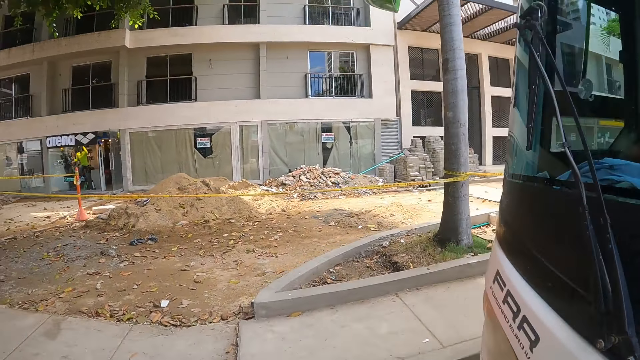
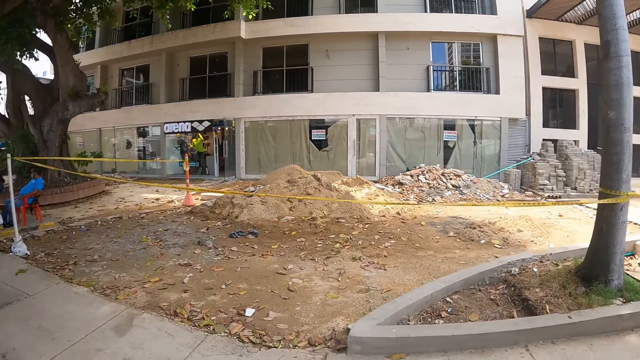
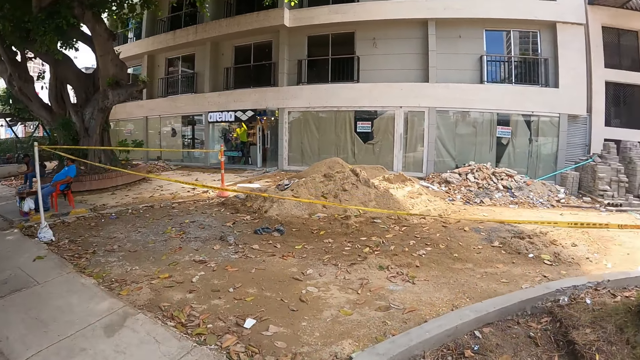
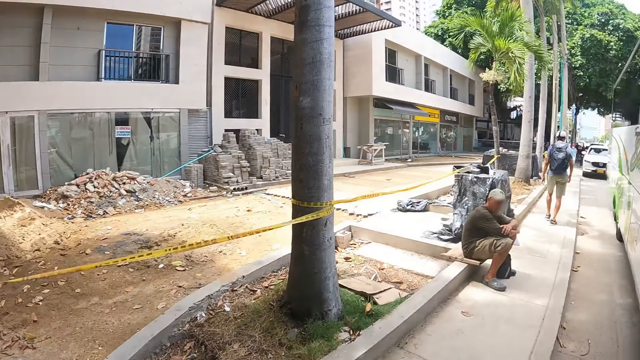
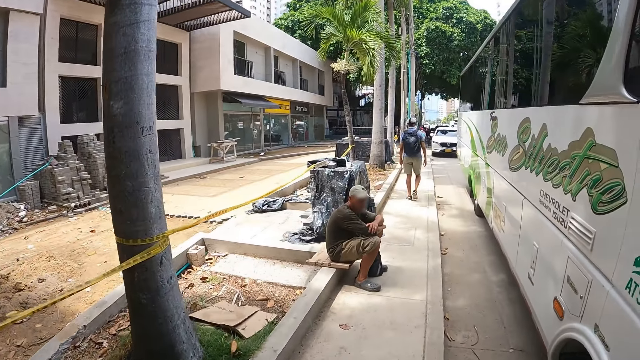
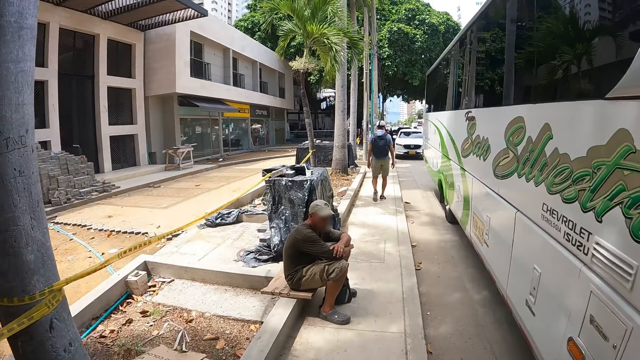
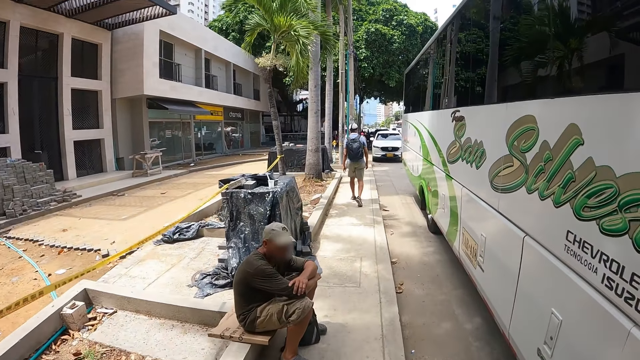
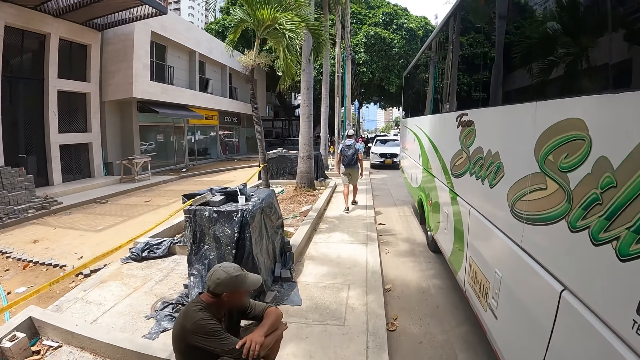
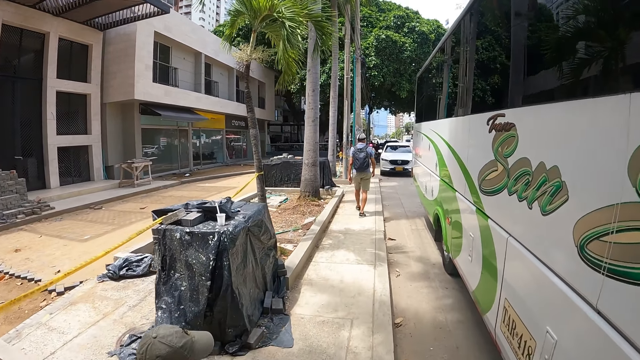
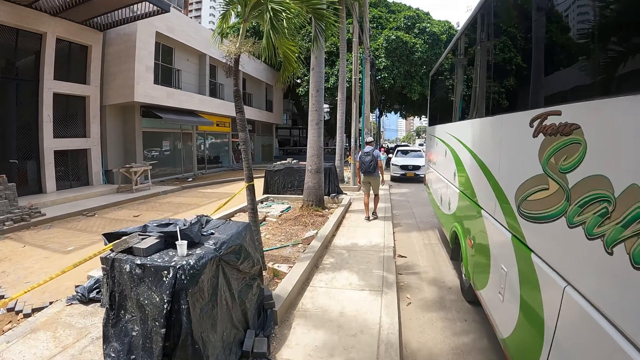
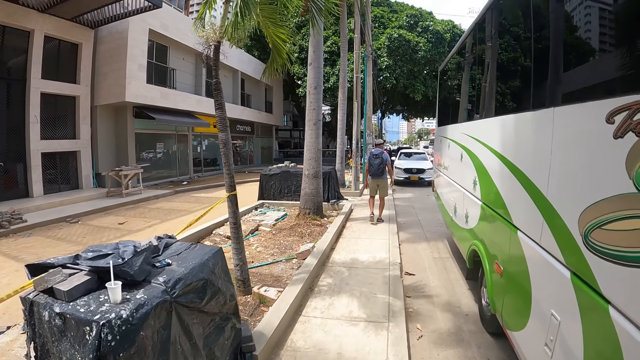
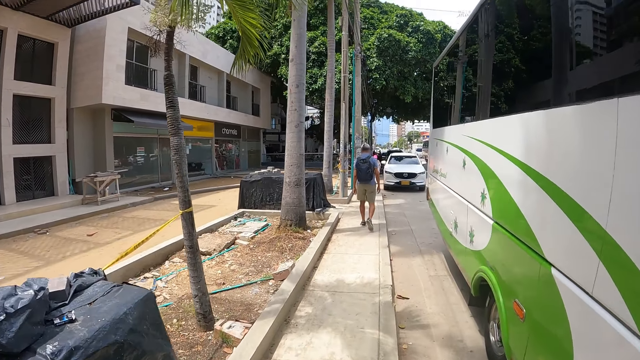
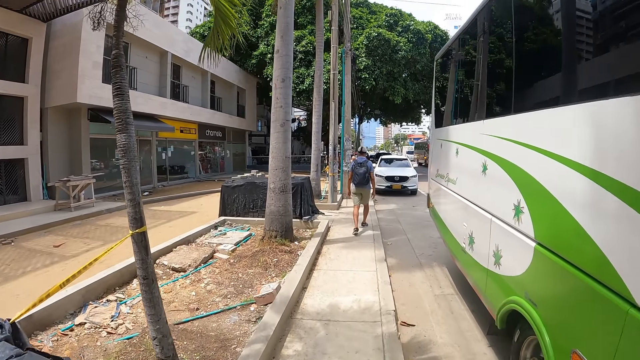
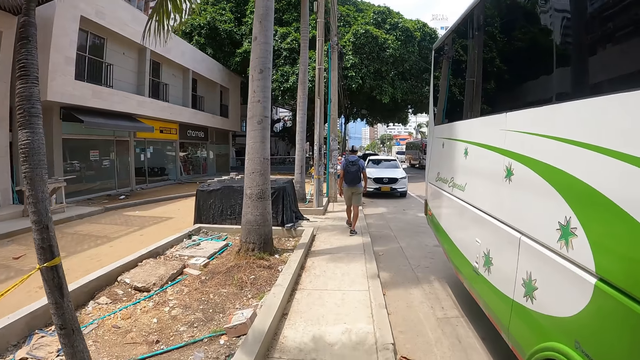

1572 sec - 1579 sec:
The camera wearer walks on the sidewalk.

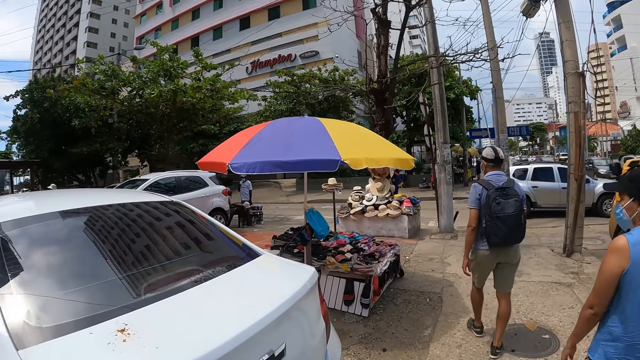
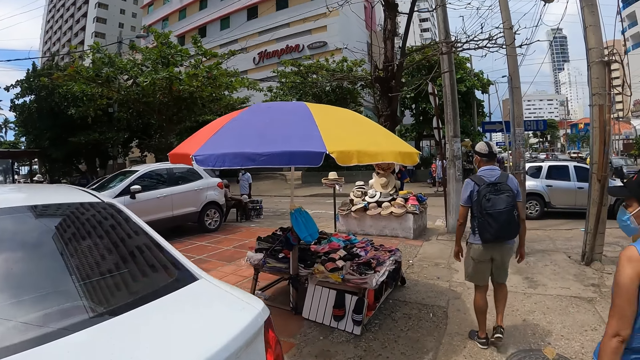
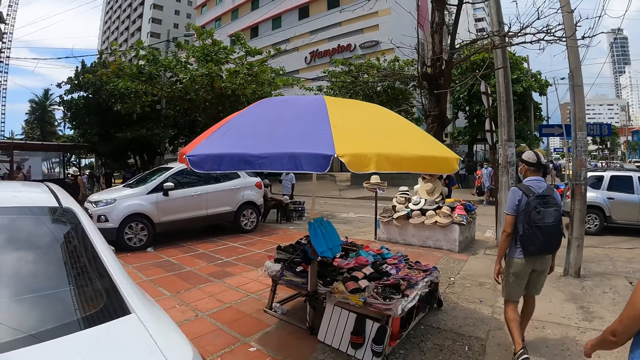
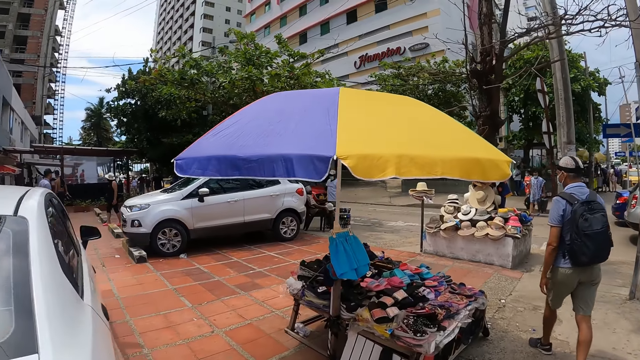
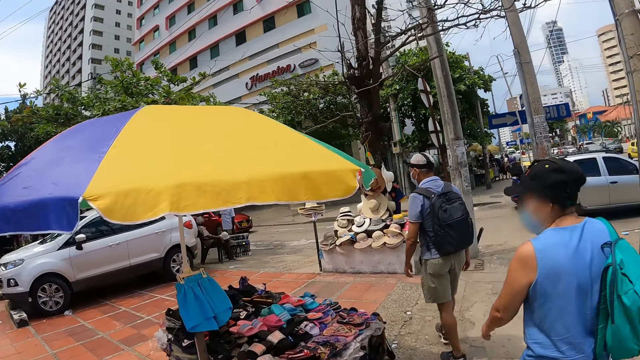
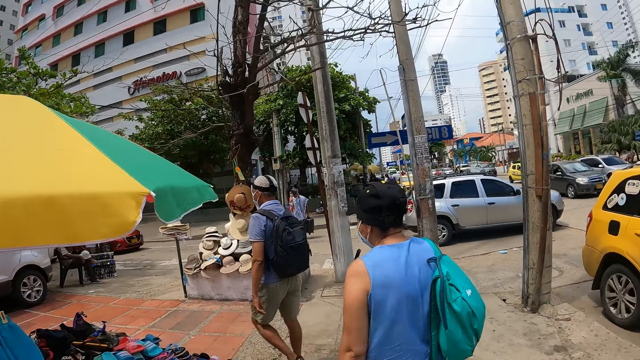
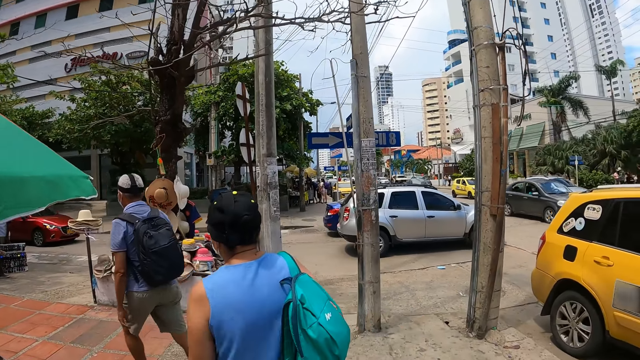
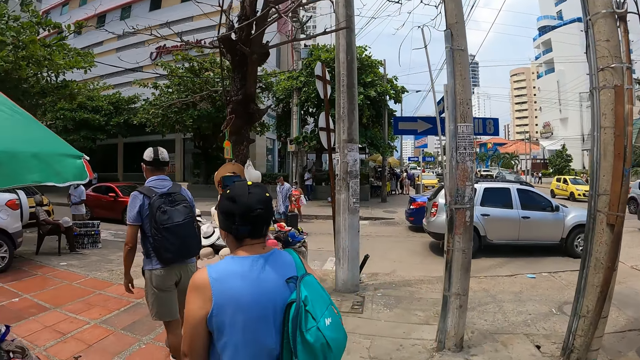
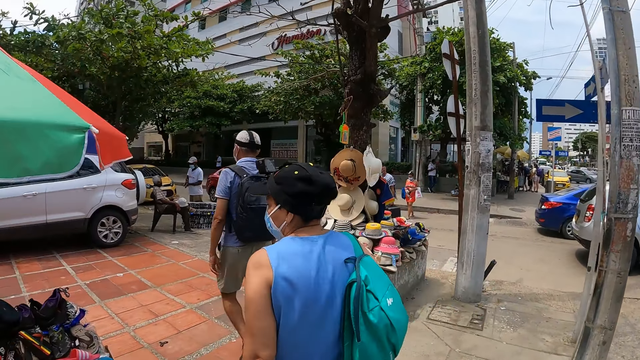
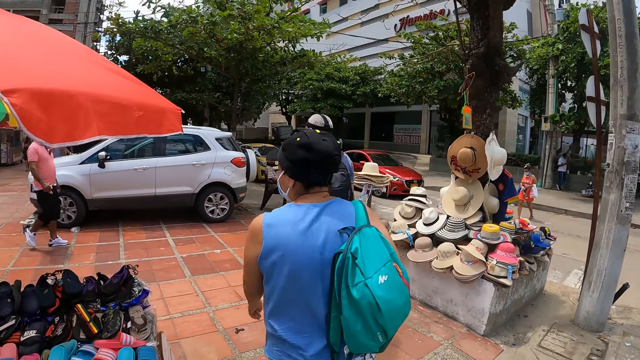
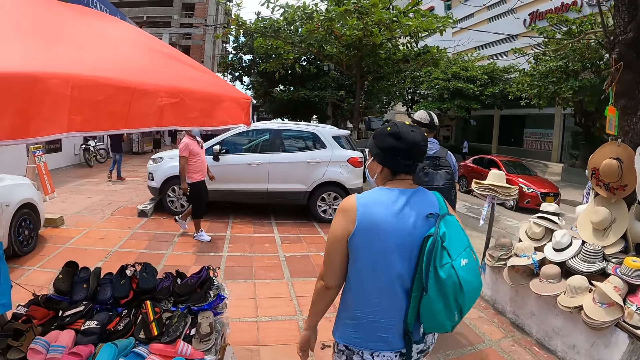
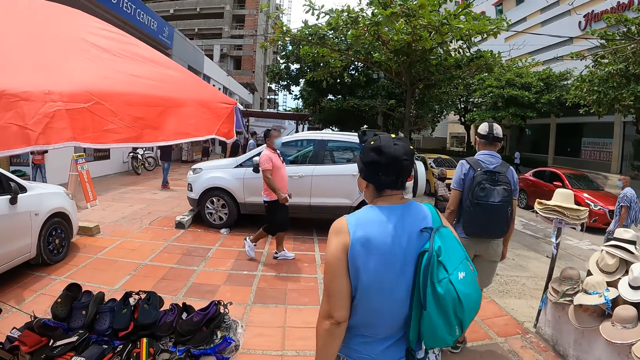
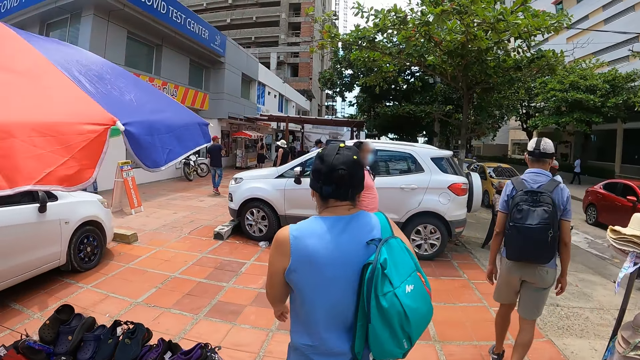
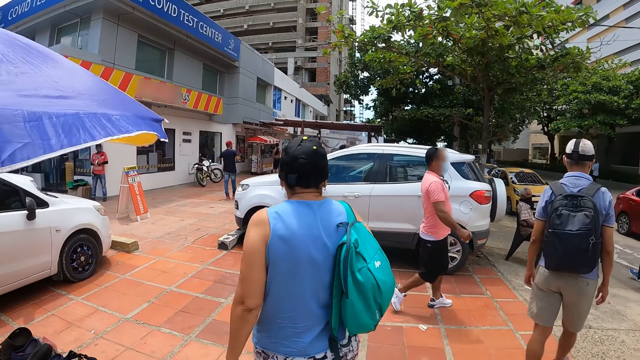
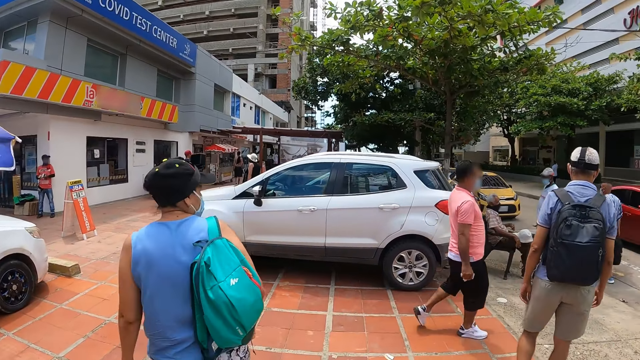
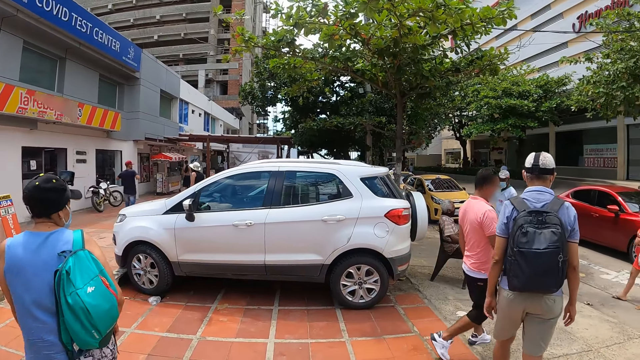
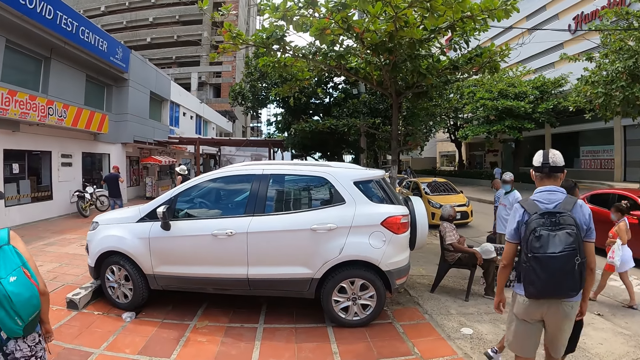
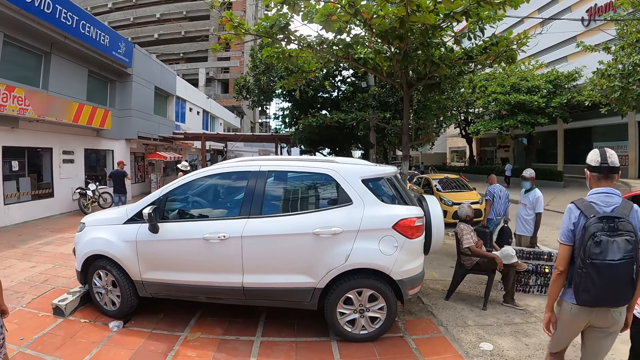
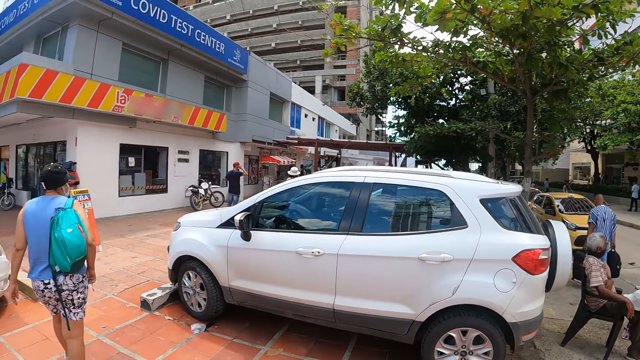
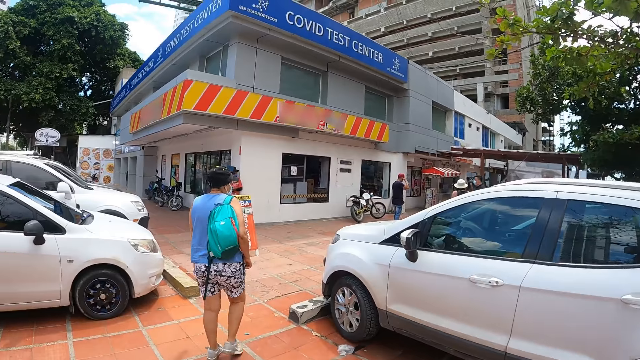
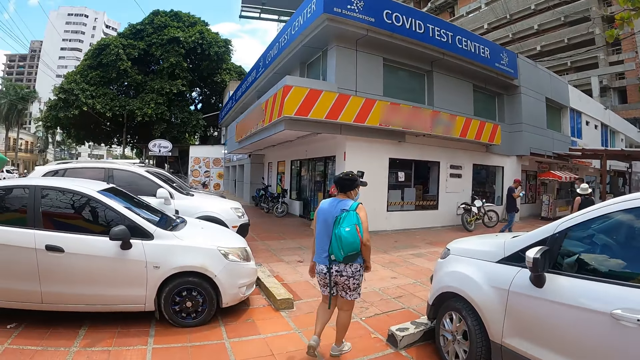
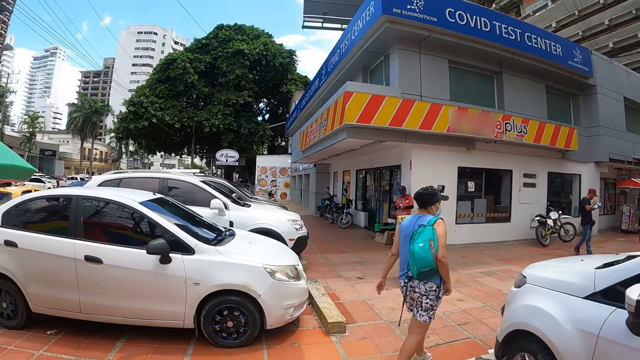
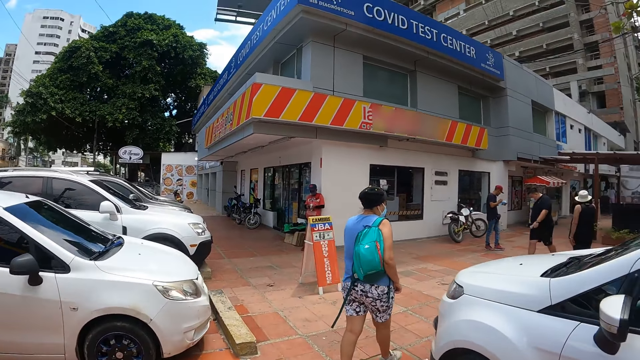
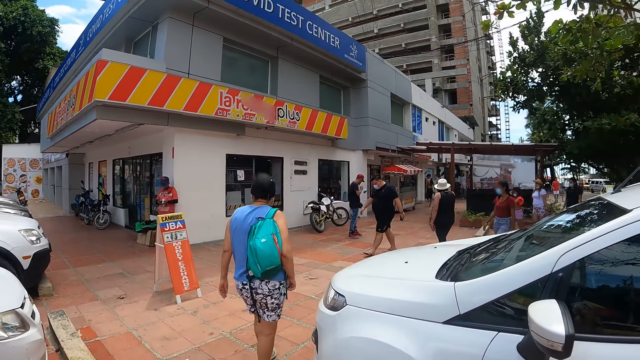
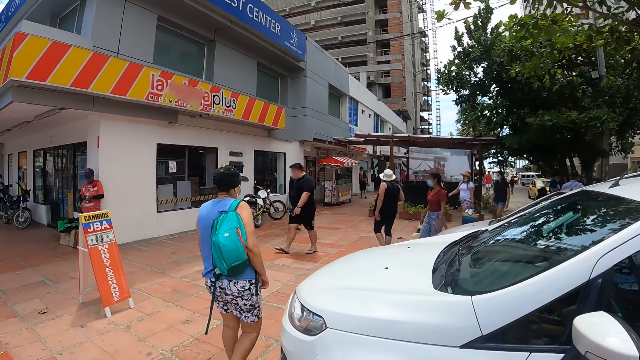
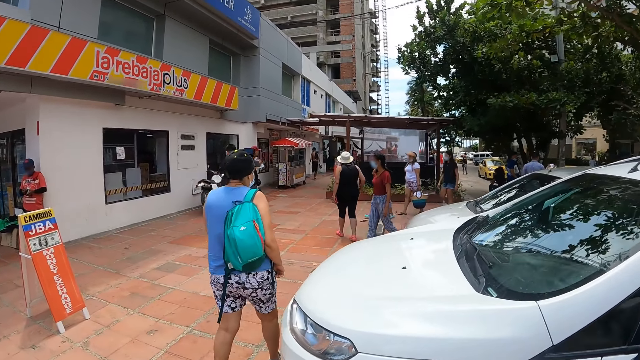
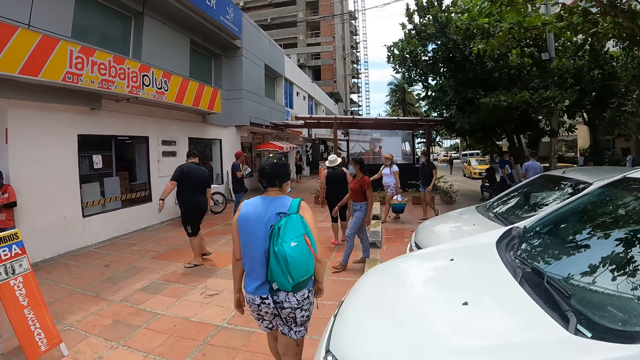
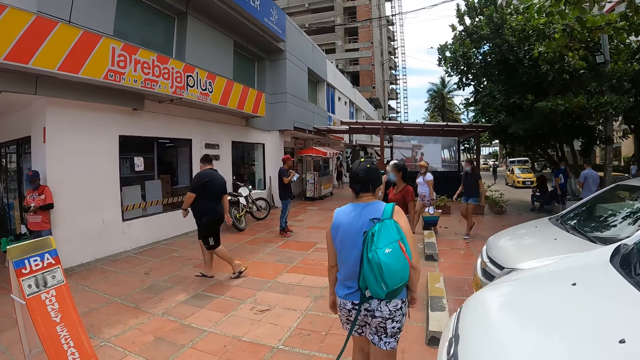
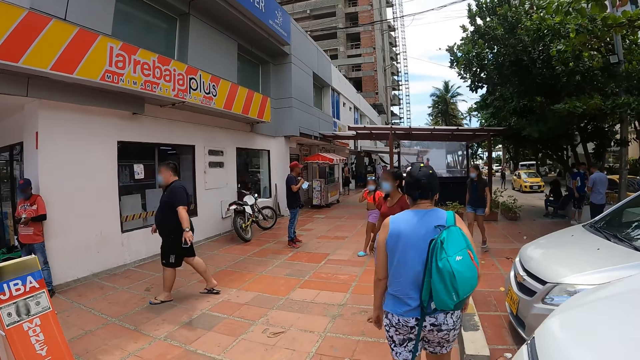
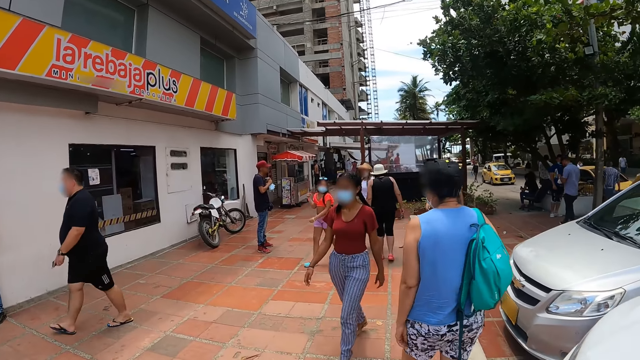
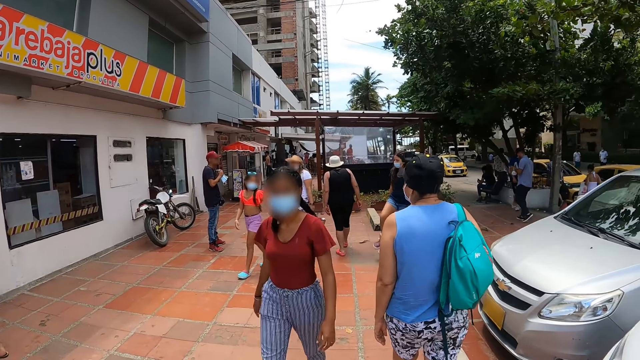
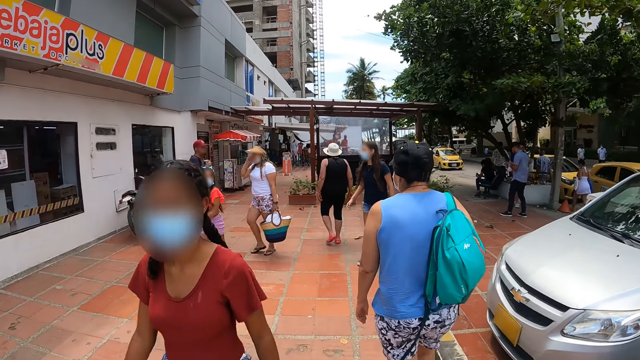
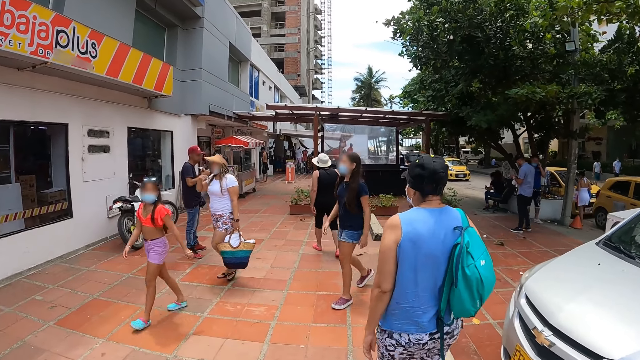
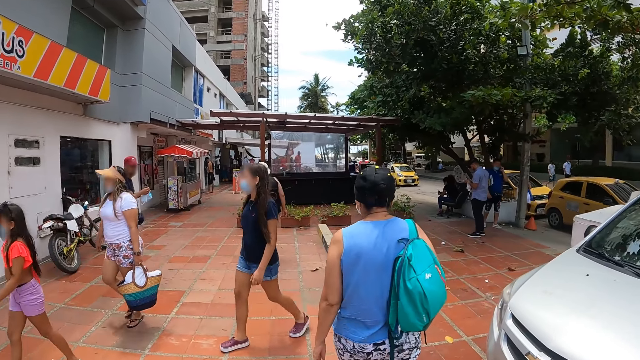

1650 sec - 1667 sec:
The camera wearer turns left and walks in the pavement.
